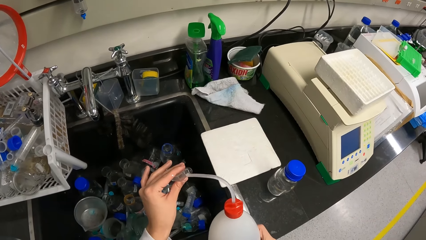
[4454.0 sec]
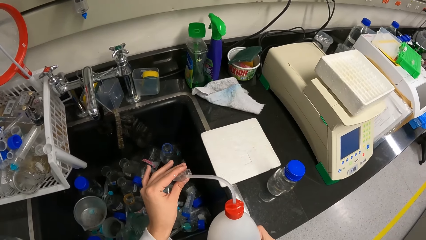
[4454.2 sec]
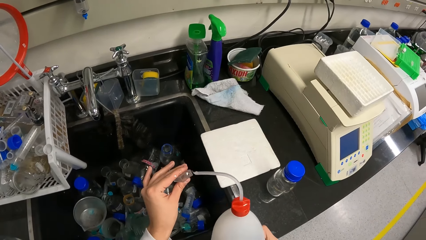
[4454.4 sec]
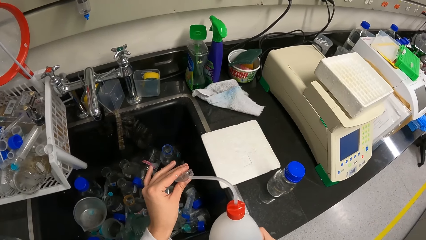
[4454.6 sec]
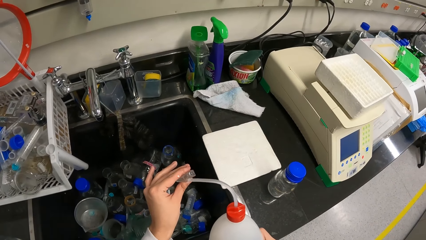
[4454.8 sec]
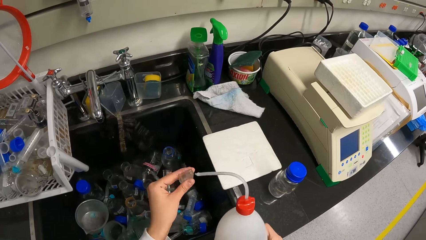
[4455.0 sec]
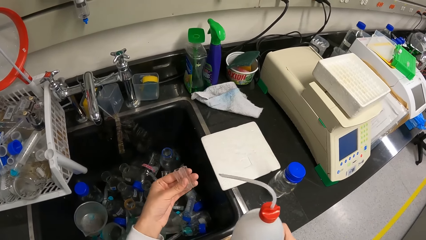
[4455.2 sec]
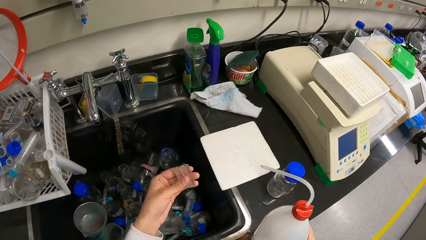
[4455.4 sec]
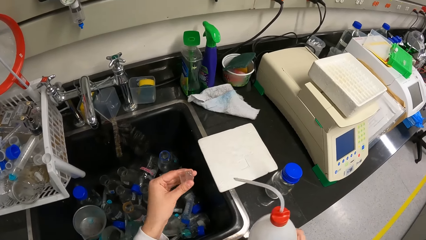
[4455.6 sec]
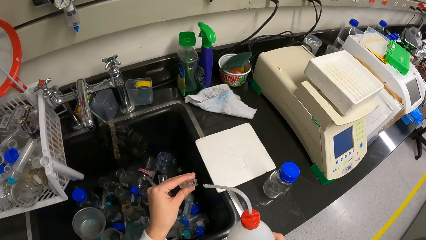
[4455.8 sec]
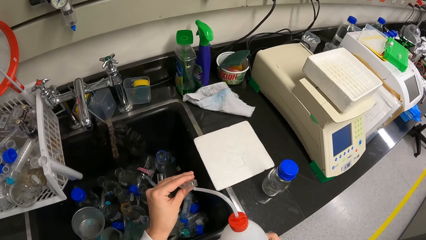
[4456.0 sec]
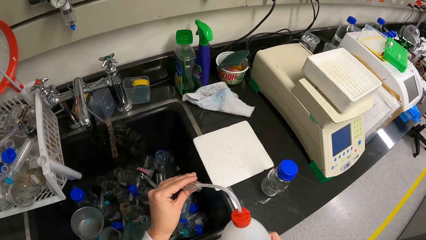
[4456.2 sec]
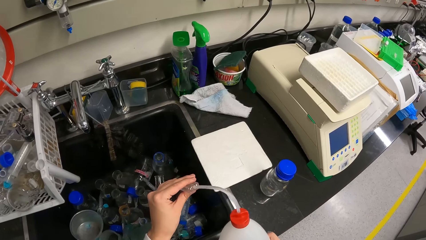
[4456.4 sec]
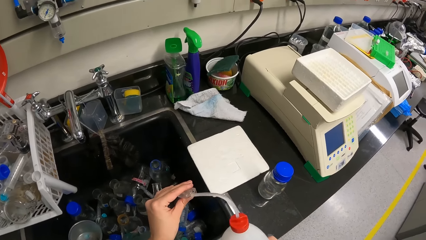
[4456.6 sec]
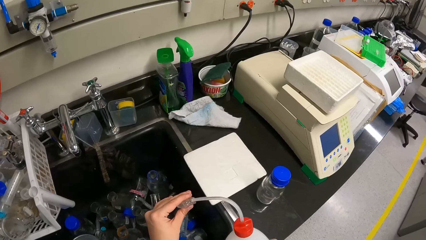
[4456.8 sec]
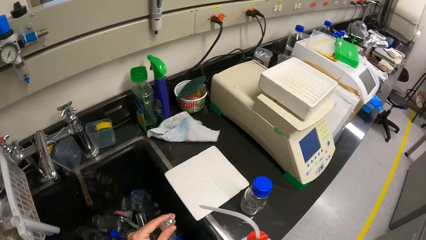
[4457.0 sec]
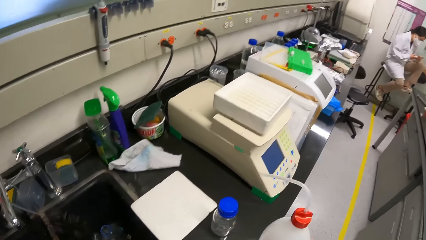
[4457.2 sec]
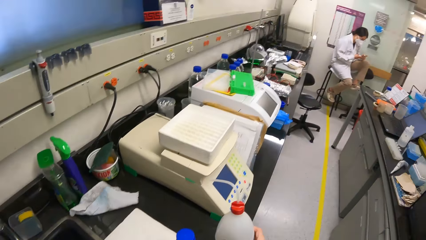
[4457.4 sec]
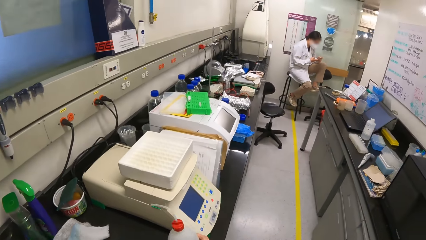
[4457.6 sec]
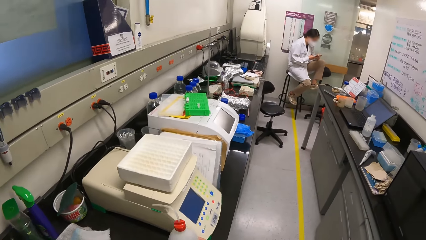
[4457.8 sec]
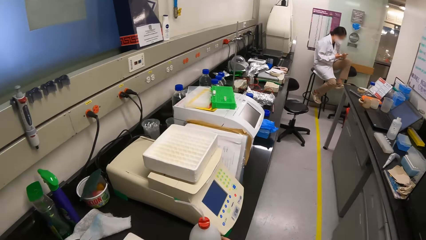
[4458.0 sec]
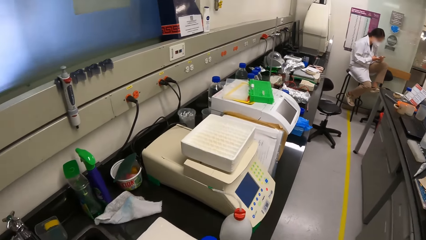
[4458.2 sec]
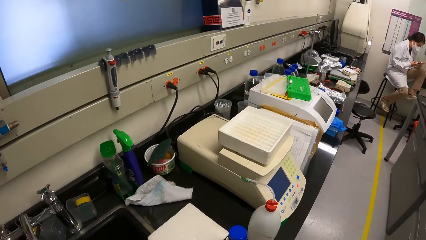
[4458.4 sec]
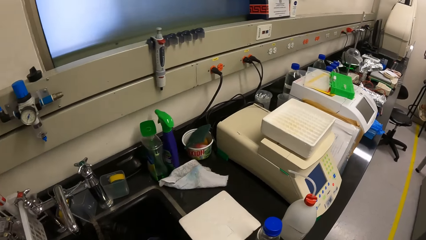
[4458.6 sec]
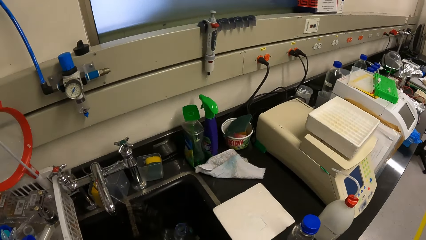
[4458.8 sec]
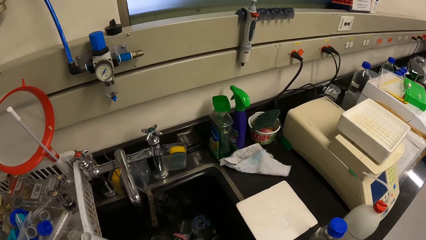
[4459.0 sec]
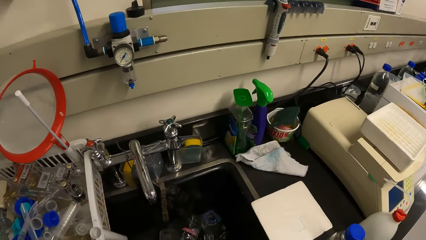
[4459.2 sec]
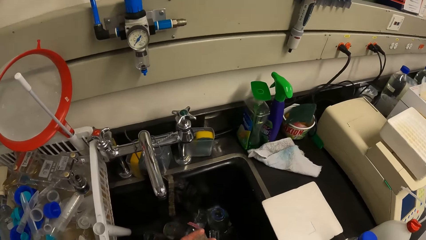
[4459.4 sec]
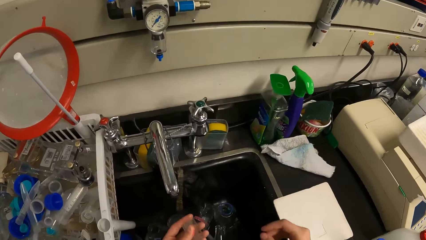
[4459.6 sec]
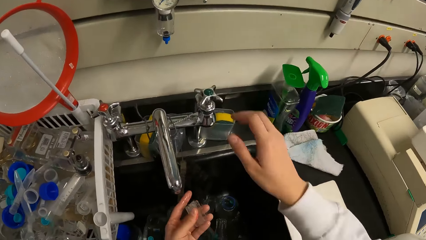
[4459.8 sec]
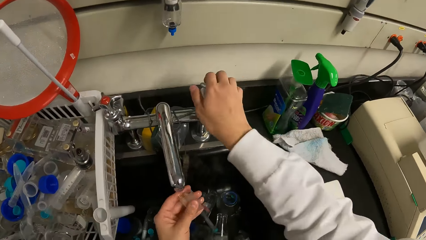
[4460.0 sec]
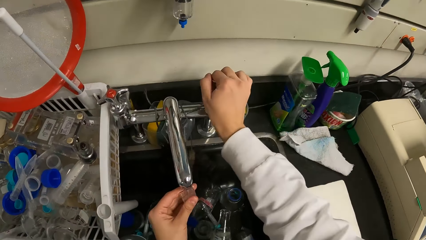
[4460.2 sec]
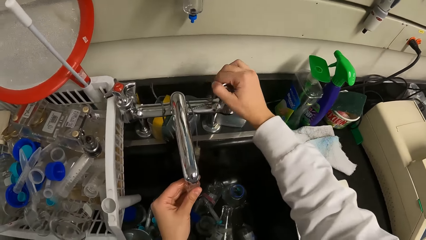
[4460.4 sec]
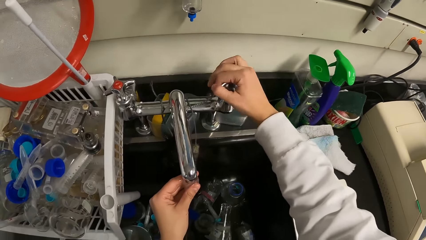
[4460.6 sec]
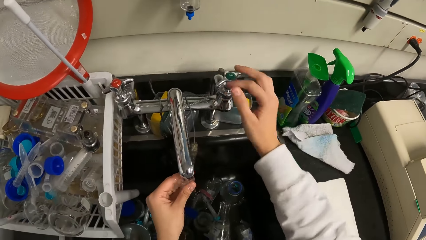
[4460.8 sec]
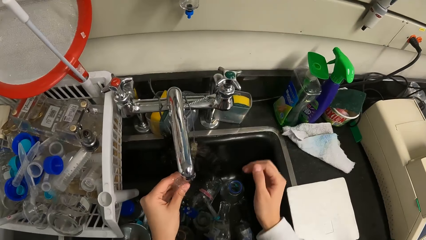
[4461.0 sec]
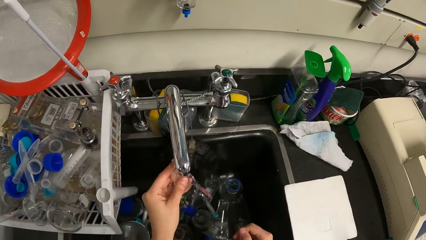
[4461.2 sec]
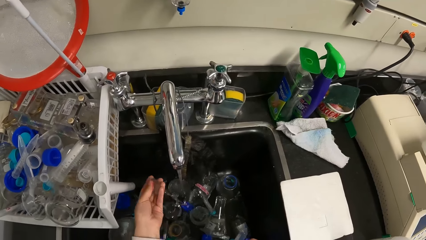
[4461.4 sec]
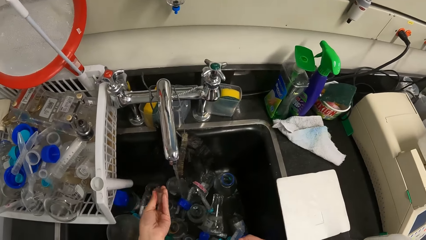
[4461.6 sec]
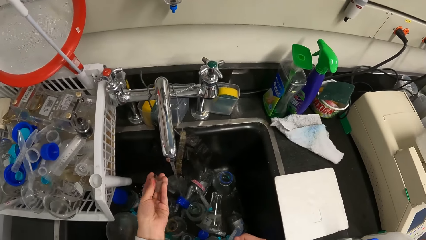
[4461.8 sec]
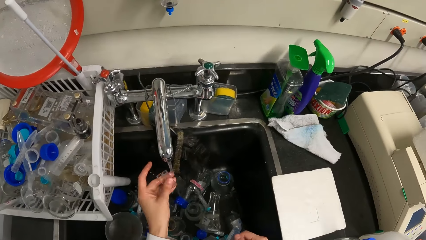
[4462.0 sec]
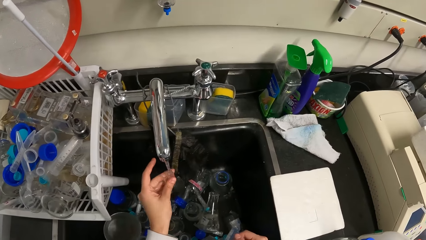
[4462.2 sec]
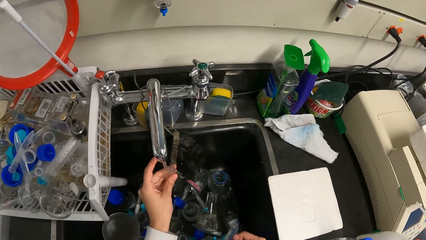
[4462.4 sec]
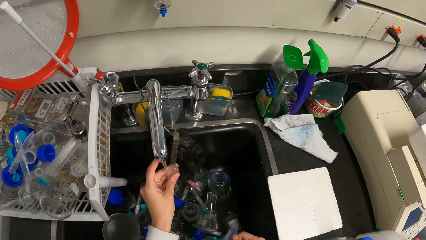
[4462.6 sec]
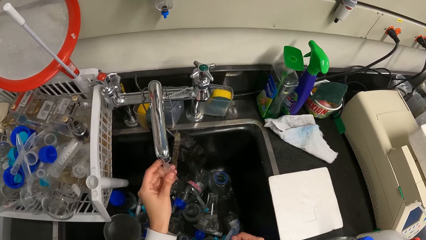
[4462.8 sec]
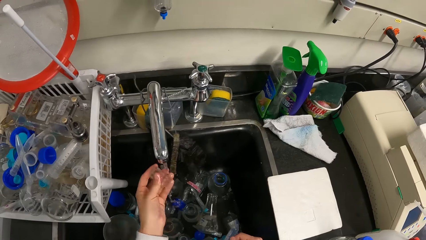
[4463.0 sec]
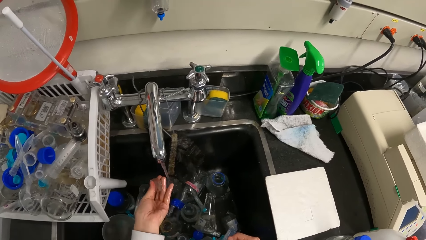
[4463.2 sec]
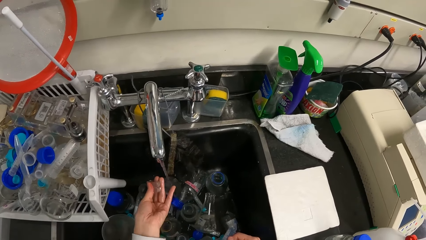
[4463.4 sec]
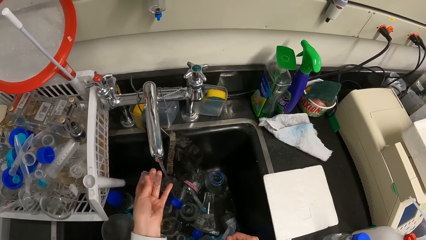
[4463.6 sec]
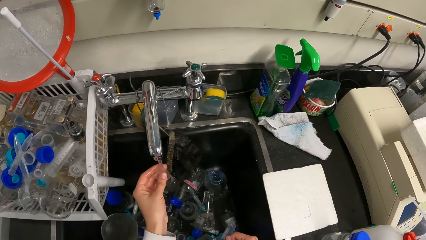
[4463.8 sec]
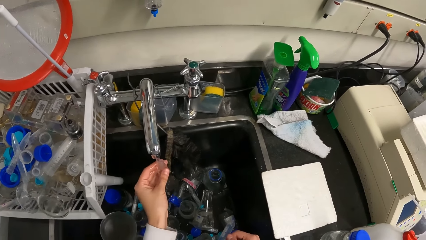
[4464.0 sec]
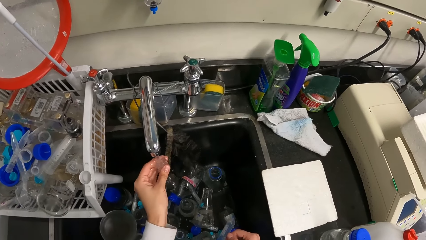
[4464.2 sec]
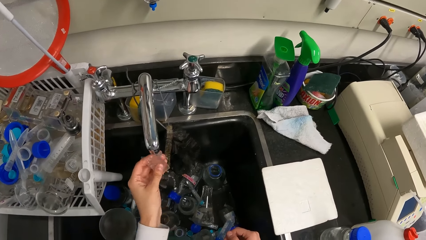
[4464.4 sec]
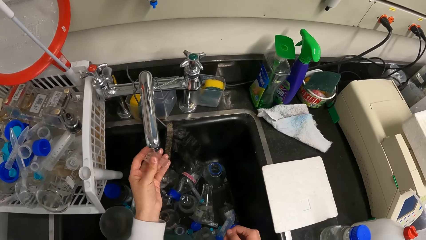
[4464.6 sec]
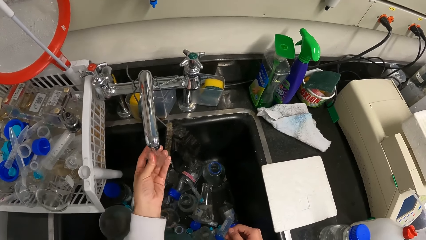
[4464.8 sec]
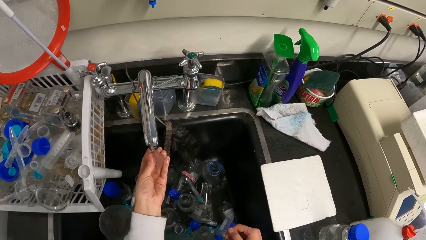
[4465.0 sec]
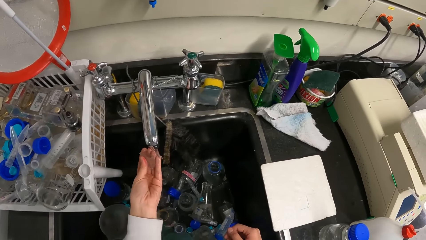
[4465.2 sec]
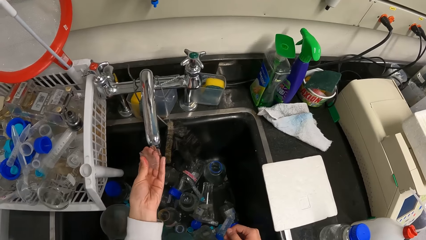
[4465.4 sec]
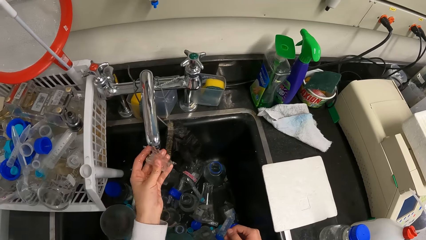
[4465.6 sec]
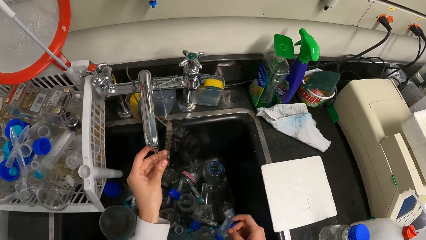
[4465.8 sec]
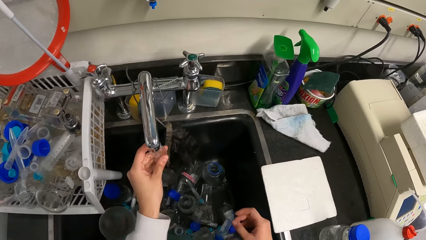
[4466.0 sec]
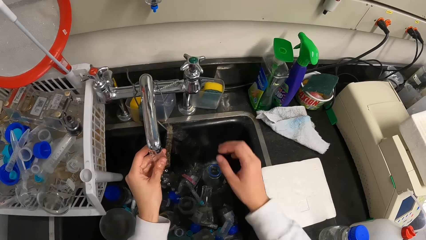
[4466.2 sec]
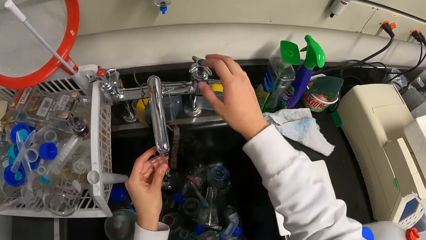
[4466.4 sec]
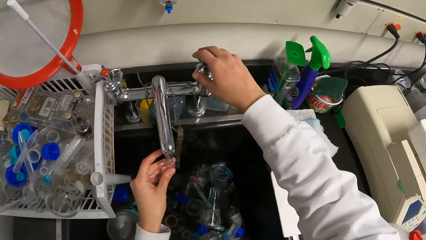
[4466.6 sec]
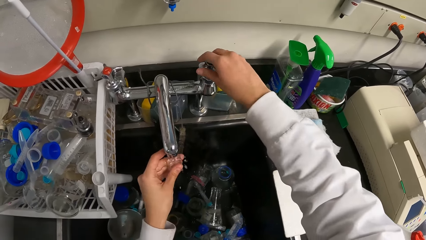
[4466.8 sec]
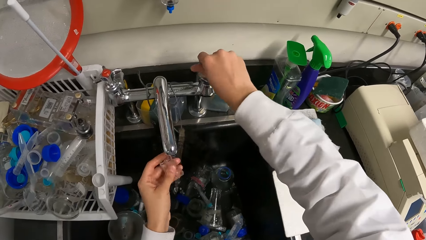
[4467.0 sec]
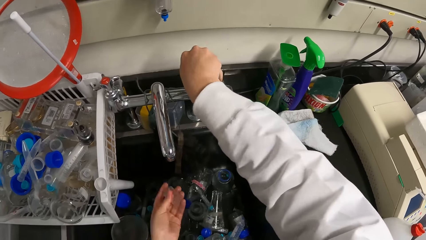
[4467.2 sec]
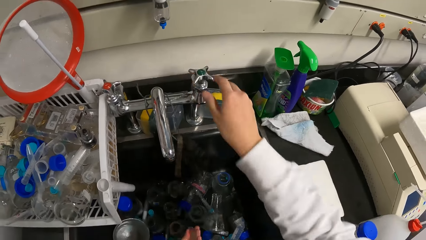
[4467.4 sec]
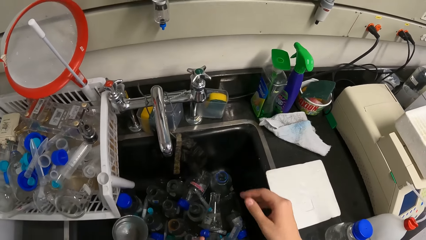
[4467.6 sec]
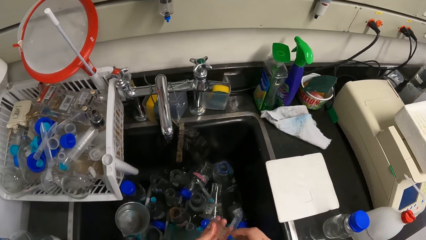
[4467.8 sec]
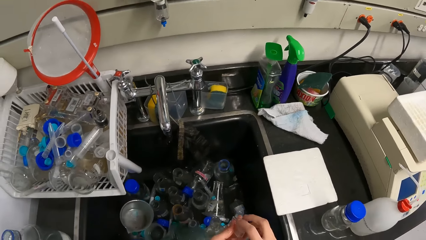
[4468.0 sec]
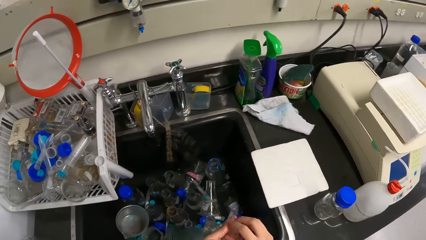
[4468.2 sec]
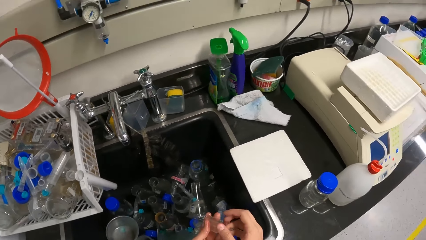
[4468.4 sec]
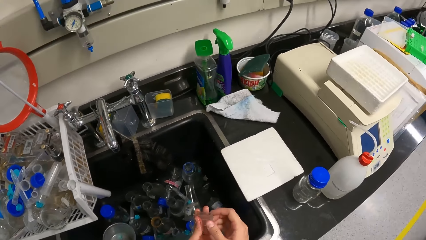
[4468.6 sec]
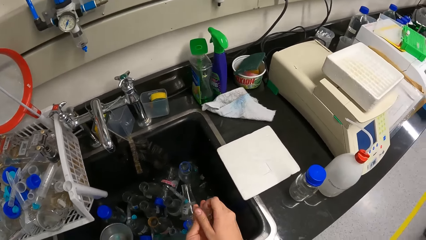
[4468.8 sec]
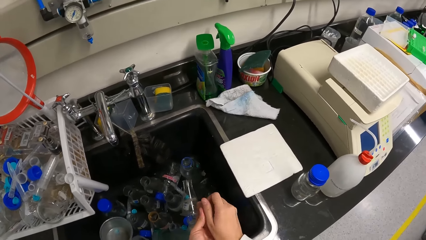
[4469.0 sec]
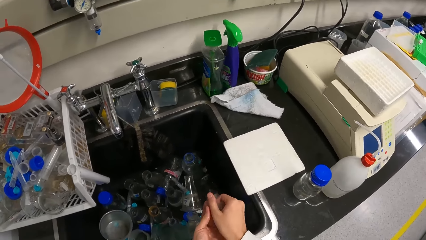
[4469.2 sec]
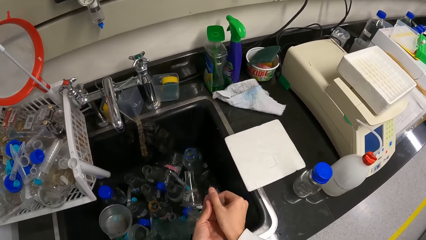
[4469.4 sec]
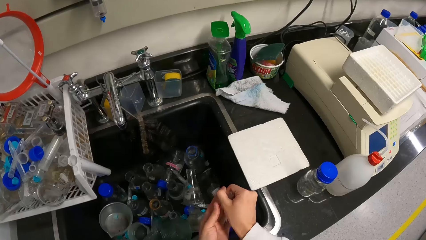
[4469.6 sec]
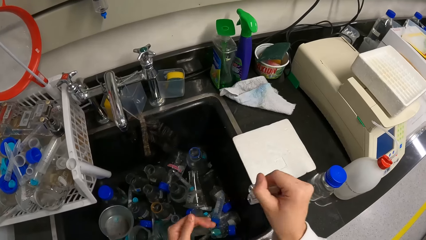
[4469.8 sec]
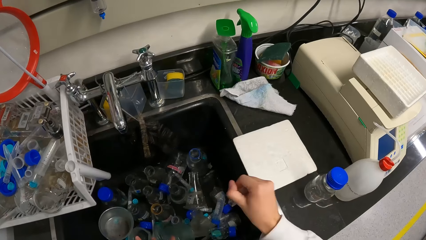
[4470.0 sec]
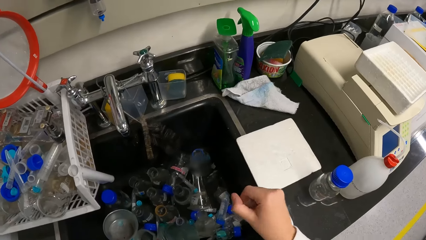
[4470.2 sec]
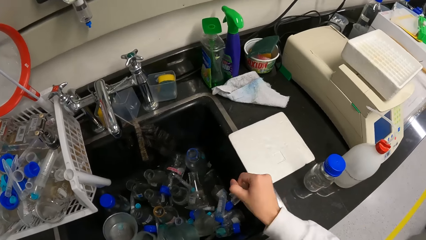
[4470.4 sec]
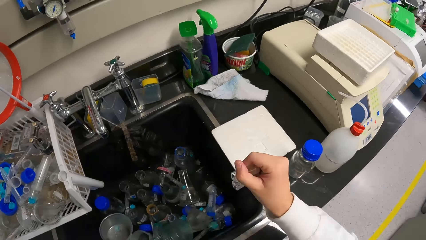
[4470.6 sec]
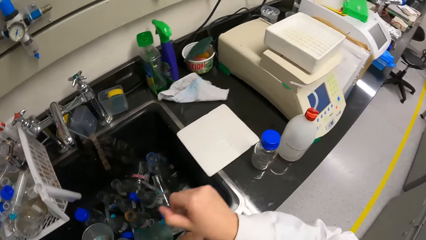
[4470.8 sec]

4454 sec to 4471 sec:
The camera wearer puts the liquid container on the table. He walks towards the sink. He opens the sink faucet. He cleans the test tubes with tap water inside the sink. He closes the sink faucet. He removes excess water on the test tubes. He cleans the test tube with his hands.
